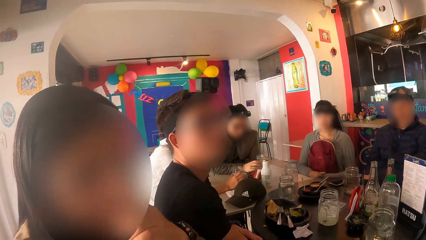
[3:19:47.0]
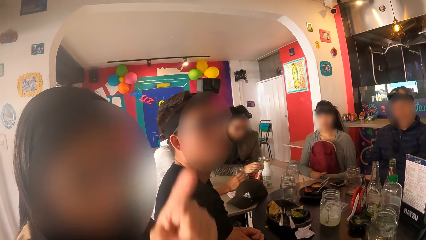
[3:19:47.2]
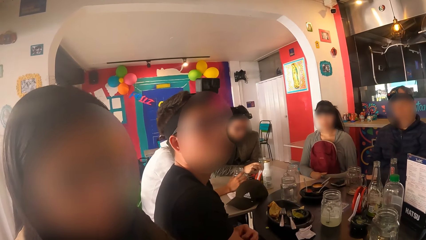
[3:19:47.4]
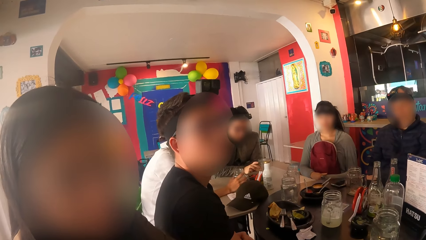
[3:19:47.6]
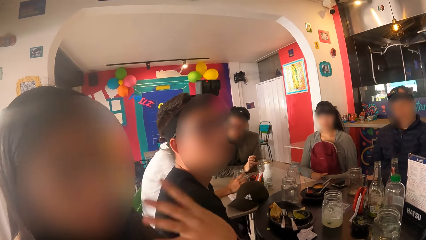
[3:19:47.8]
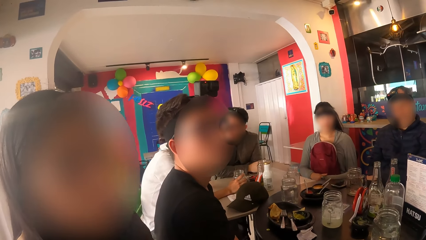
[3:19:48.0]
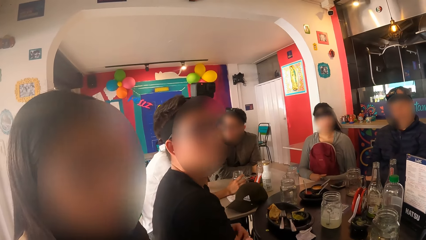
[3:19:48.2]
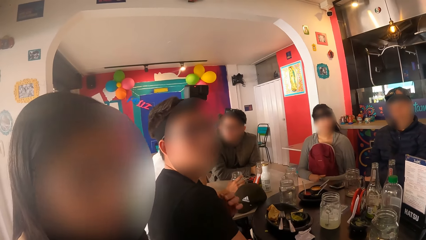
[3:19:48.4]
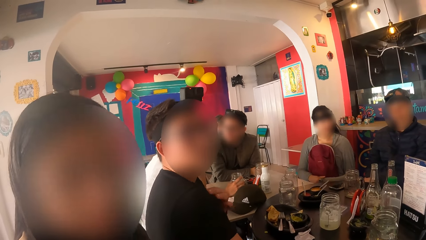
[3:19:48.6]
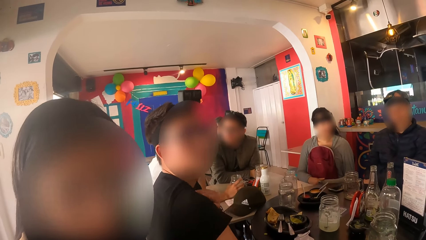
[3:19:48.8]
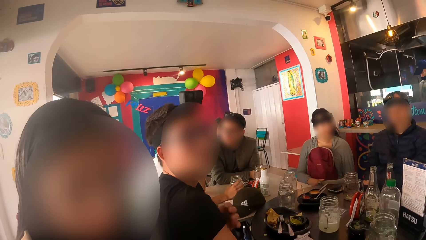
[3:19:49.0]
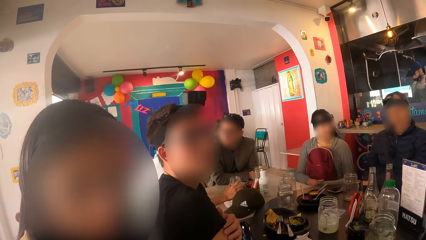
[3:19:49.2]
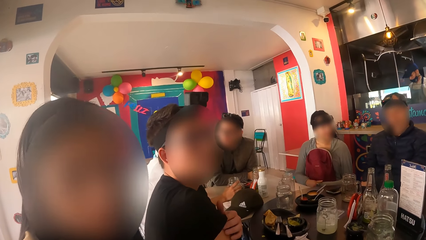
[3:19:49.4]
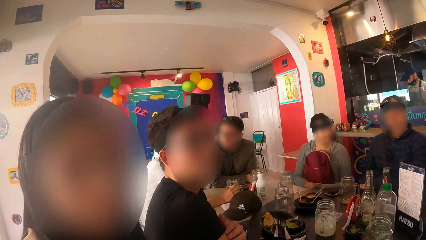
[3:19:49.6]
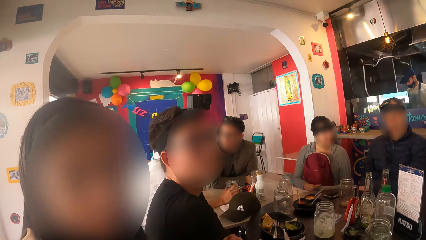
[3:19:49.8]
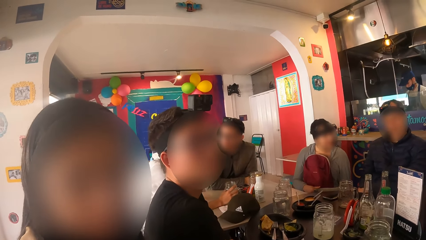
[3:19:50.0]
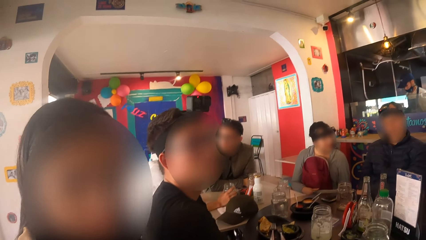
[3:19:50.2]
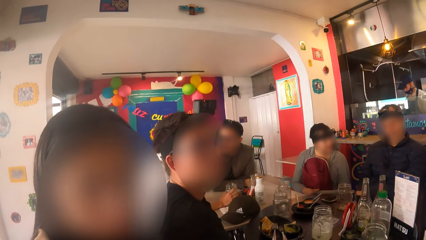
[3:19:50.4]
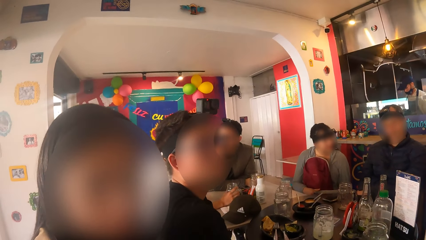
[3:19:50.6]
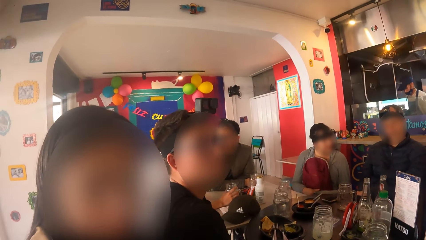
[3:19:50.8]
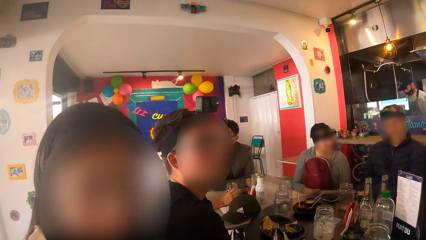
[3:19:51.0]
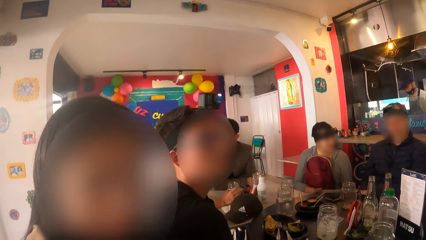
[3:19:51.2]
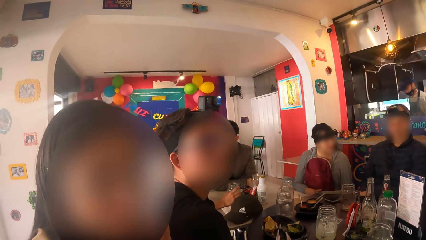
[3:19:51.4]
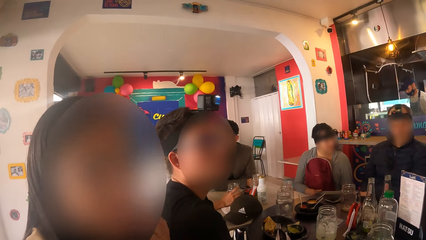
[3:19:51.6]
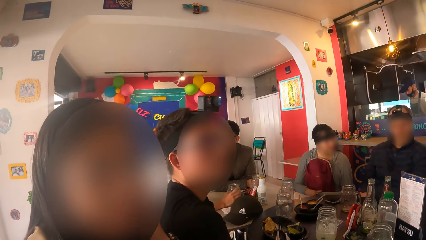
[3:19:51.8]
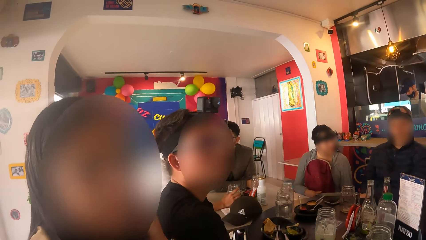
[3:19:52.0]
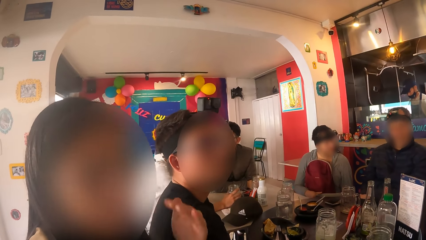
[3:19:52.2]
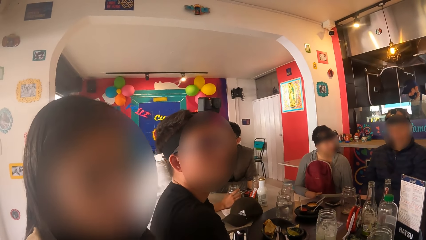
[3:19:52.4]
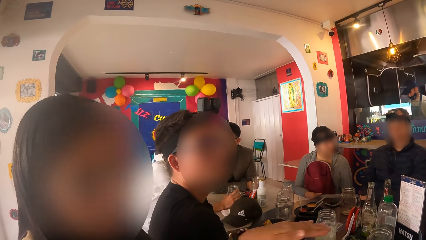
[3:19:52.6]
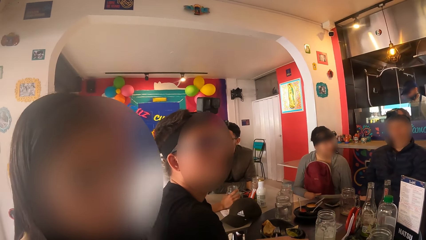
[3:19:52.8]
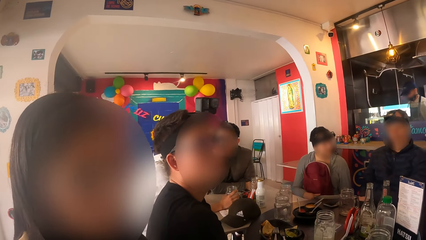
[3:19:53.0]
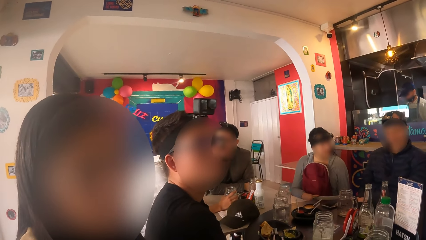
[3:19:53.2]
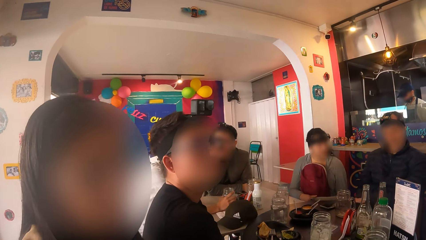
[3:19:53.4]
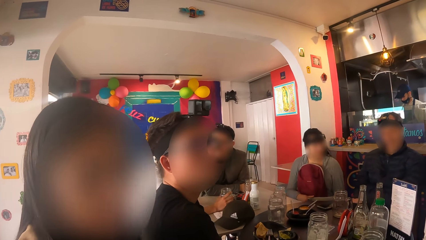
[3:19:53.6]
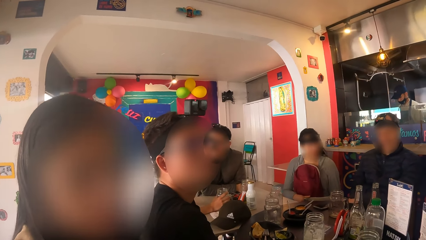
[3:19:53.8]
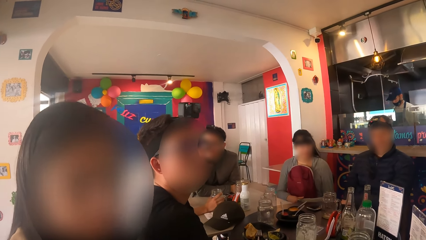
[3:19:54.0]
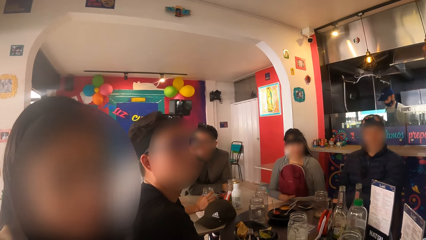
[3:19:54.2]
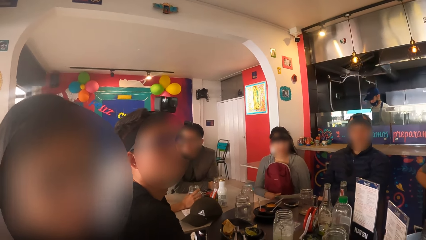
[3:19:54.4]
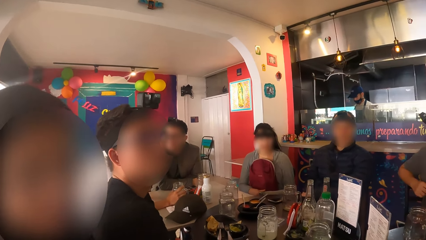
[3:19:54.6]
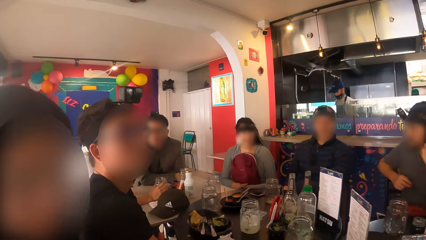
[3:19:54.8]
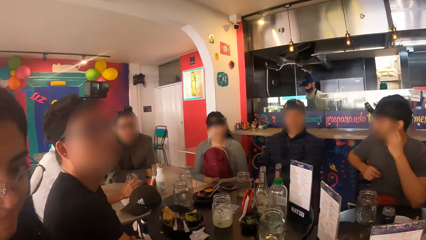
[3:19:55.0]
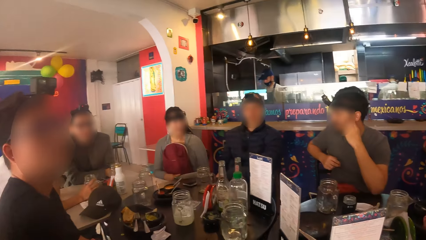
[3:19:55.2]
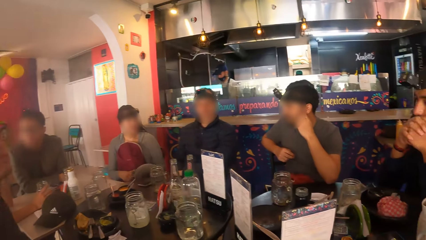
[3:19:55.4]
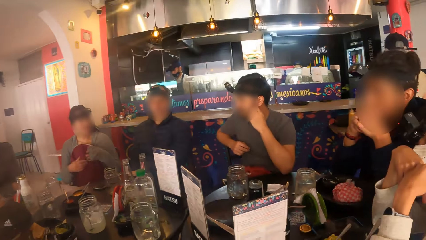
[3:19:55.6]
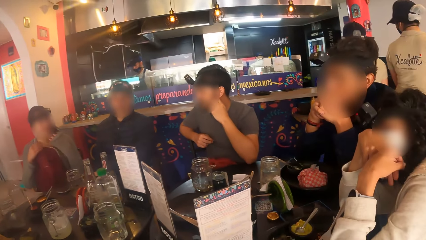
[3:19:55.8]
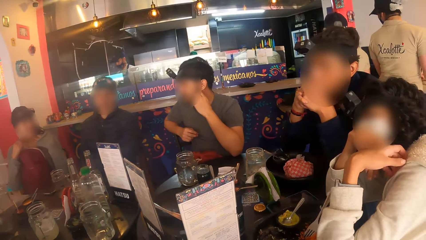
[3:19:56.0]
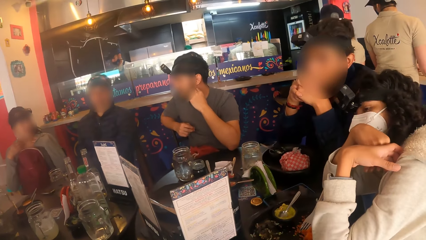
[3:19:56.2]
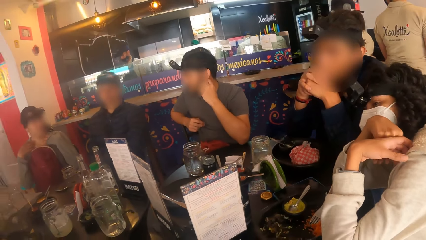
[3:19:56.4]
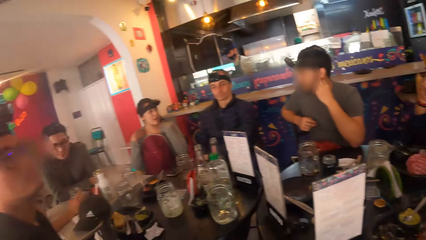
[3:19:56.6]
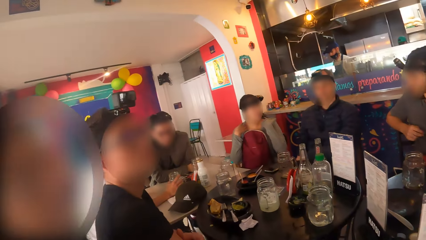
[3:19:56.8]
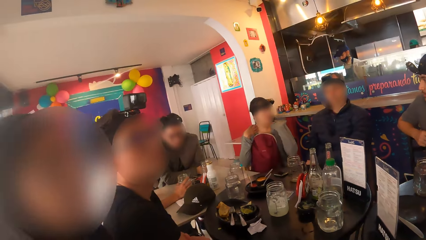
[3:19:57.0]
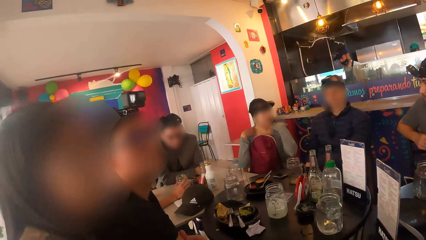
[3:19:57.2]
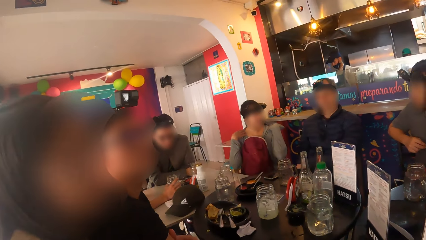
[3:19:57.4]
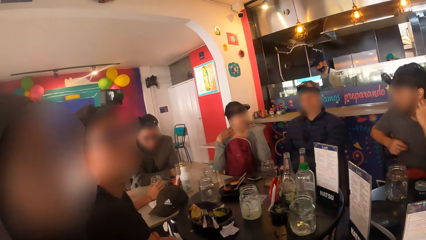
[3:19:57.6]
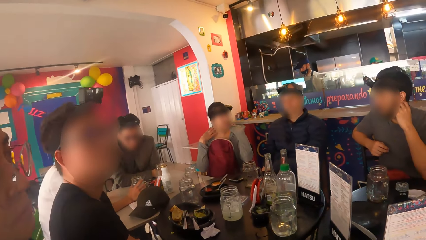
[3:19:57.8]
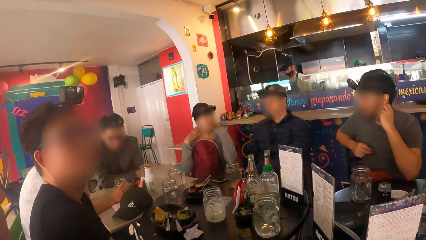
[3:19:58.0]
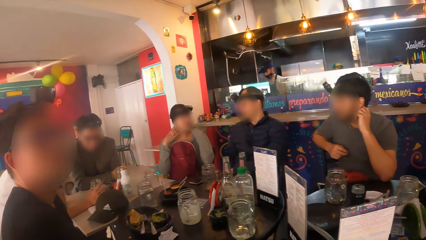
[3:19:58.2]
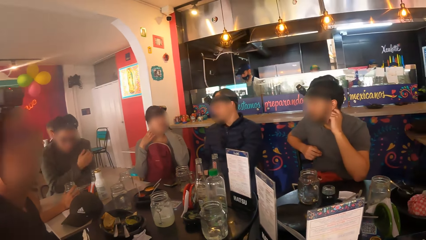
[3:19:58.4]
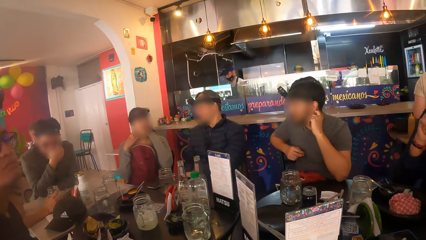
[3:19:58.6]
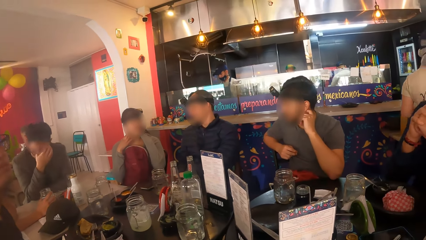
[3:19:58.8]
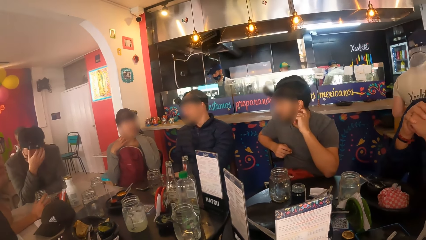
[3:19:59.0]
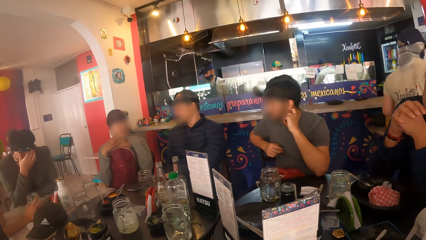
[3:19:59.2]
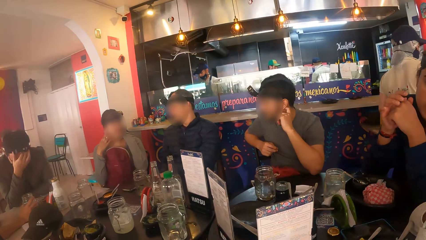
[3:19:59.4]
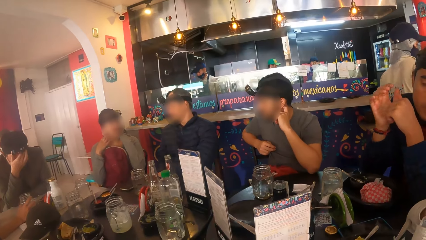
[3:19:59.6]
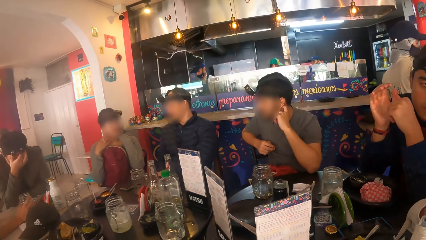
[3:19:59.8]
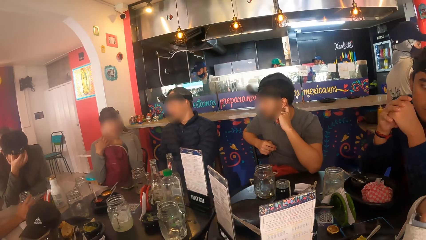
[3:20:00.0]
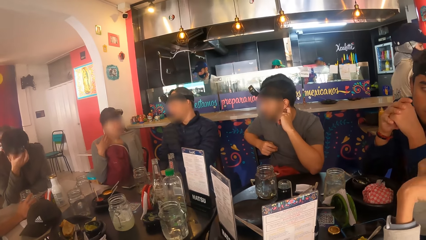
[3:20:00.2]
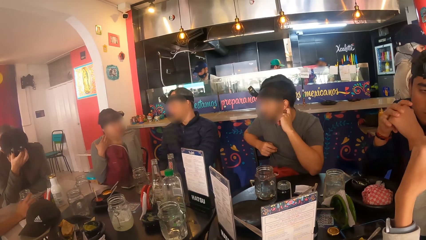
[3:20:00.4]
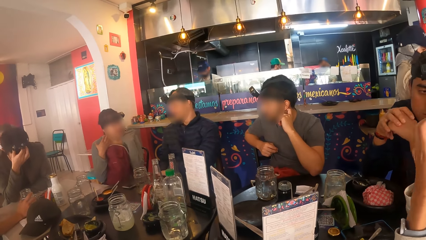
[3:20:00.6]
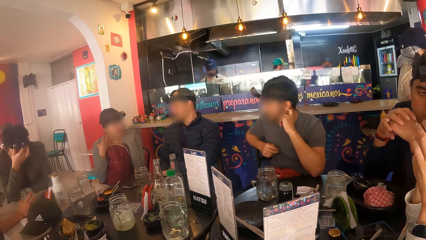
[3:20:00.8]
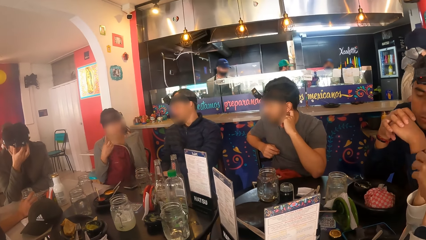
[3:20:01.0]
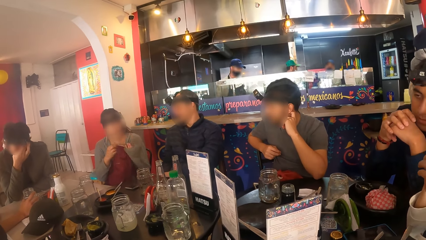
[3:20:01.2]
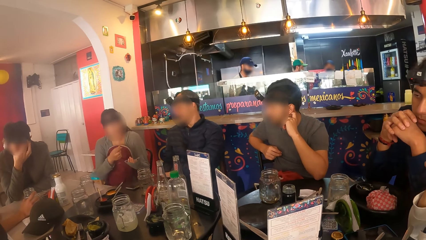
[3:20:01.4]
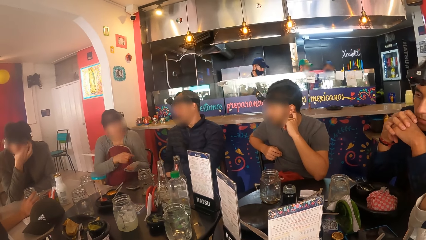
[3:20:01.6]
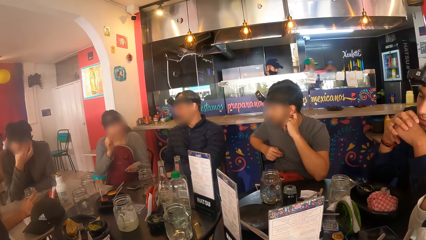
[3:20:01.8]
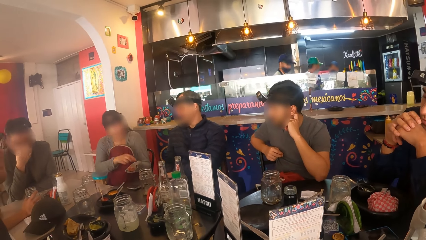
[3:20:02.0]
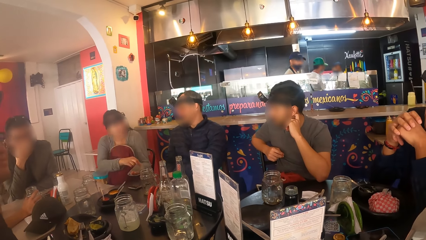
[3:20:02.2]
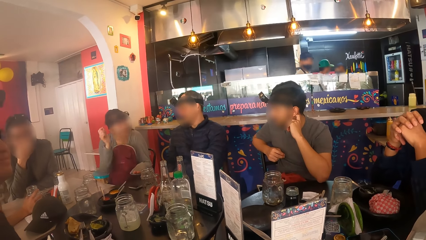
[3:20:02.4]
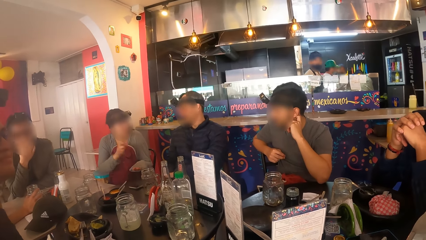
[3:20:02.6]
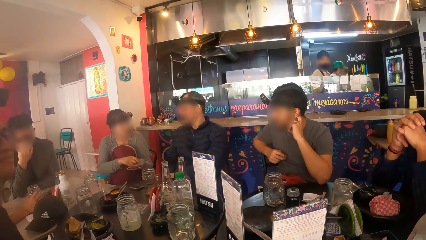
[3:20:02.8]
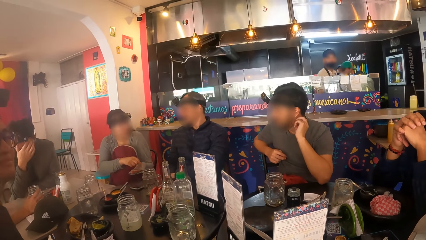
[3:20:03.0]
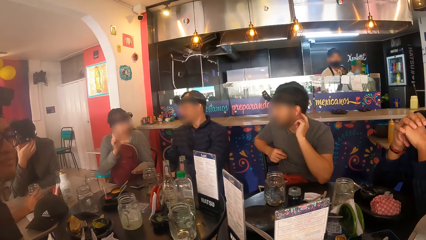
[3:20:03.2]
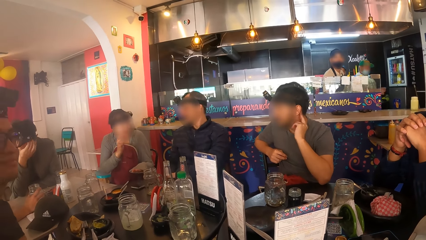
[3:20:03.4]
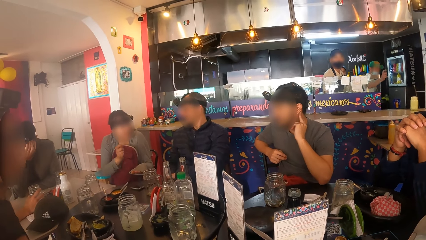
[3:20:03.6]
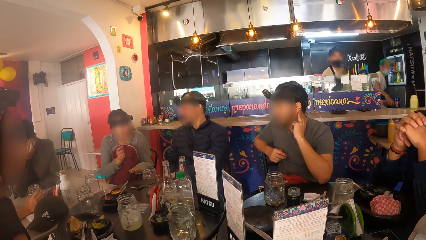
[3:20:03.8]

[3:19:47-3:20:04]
The man drops the glass cup on the brown table with his right hand. The man interacts with another man. A woman adjusts the pair of glasses on her head with her left hand. The camera wearer looks around. Another woman rubs her neck with both hands. The second woman interacts with a third man and a fourth man. The first man adjusts a camera on his head with his right hand. A fifth man taps his right hand against his left fist. A third woman rubs both hands together.
